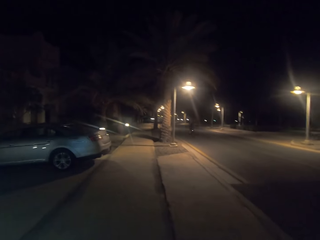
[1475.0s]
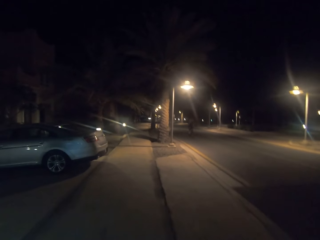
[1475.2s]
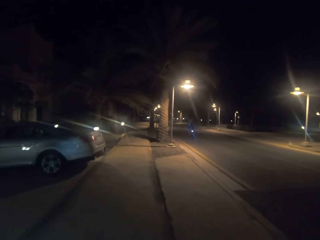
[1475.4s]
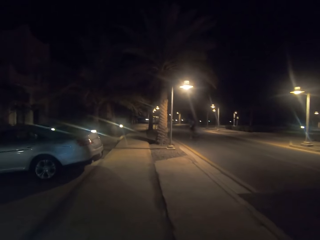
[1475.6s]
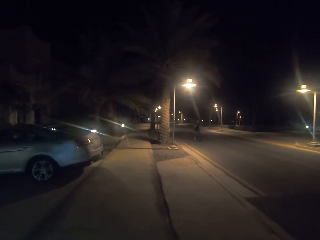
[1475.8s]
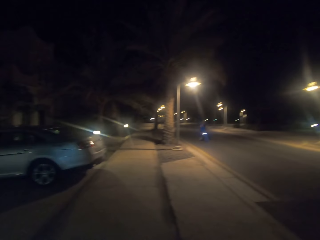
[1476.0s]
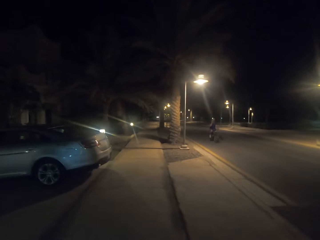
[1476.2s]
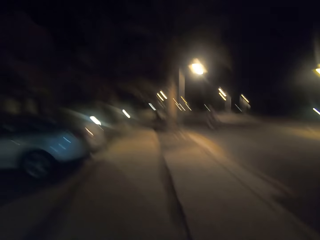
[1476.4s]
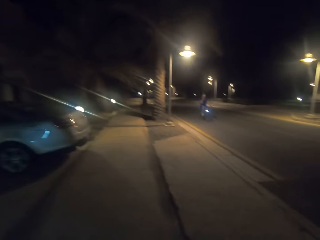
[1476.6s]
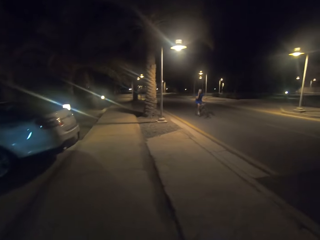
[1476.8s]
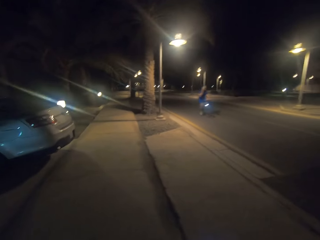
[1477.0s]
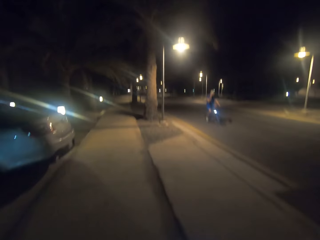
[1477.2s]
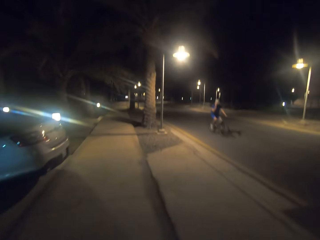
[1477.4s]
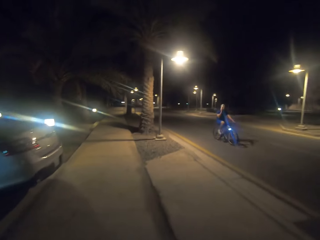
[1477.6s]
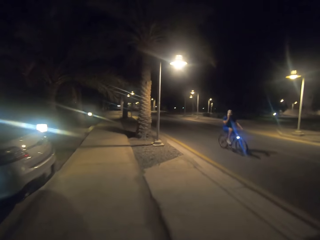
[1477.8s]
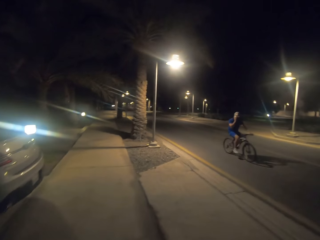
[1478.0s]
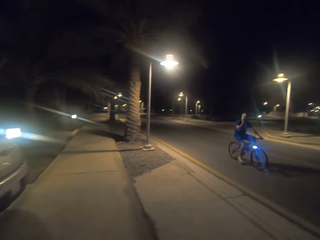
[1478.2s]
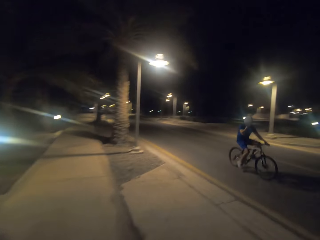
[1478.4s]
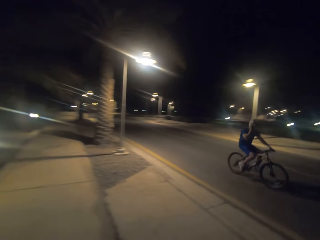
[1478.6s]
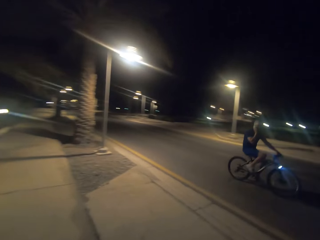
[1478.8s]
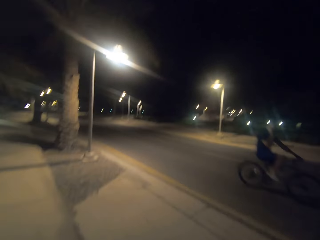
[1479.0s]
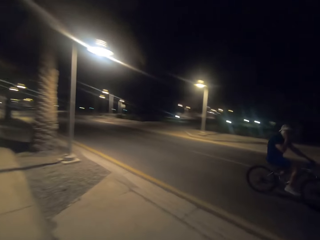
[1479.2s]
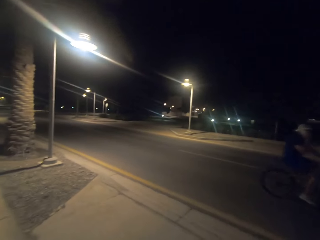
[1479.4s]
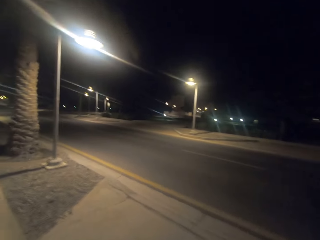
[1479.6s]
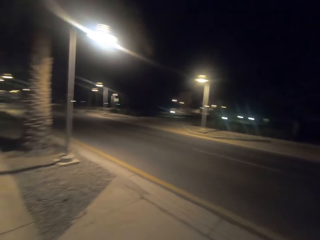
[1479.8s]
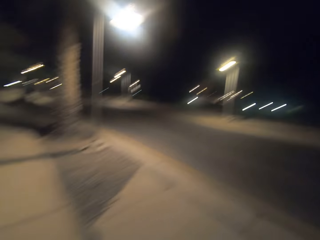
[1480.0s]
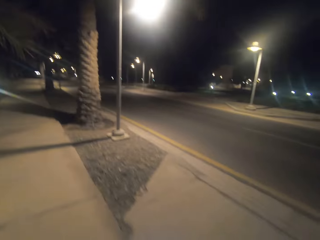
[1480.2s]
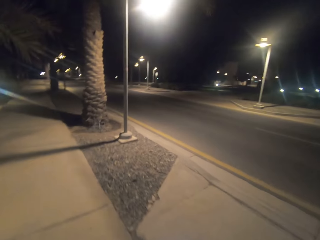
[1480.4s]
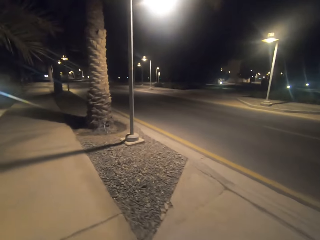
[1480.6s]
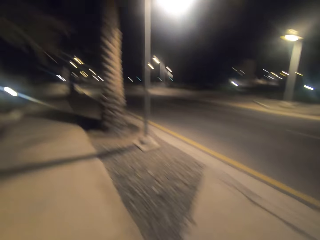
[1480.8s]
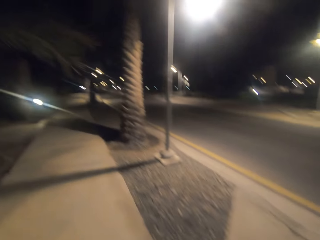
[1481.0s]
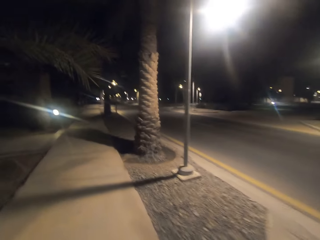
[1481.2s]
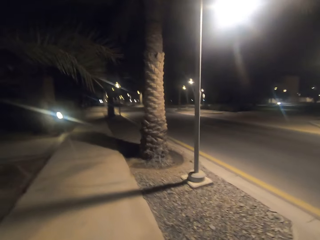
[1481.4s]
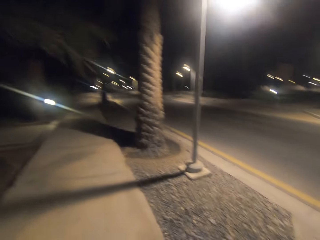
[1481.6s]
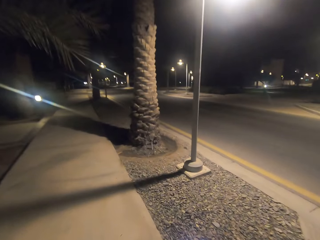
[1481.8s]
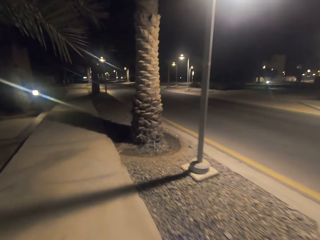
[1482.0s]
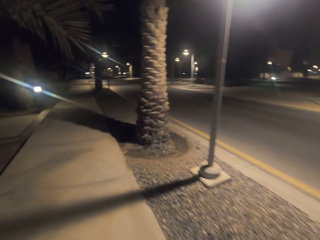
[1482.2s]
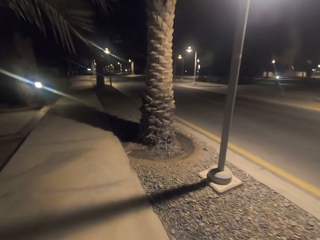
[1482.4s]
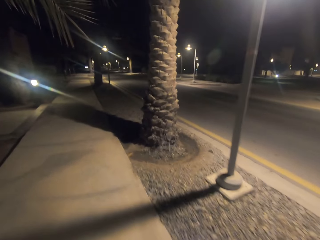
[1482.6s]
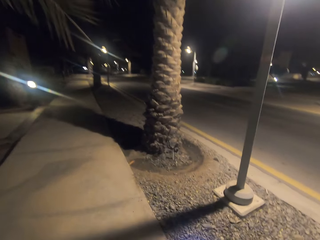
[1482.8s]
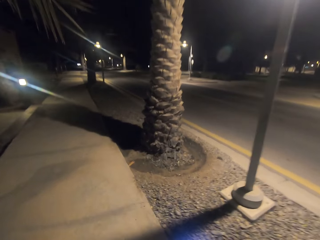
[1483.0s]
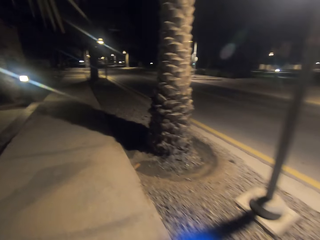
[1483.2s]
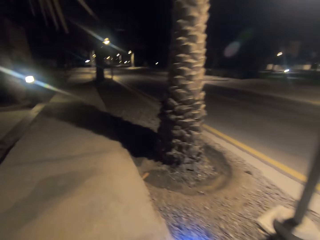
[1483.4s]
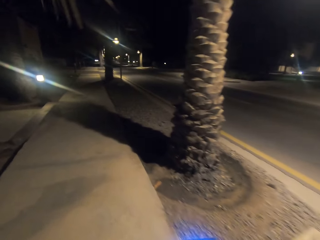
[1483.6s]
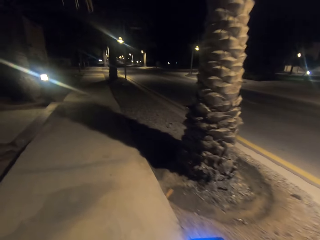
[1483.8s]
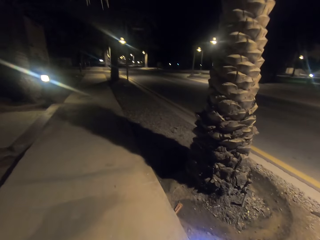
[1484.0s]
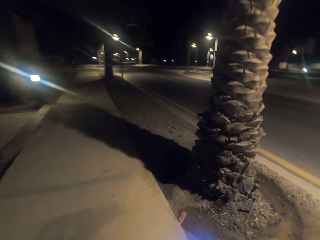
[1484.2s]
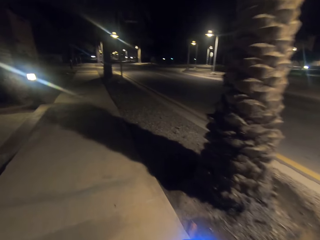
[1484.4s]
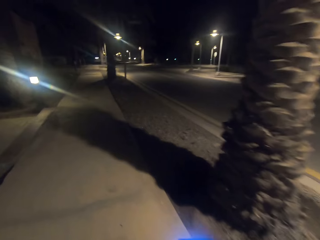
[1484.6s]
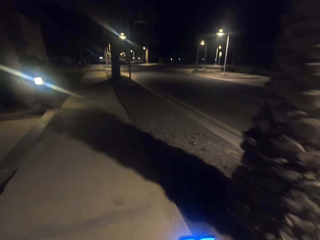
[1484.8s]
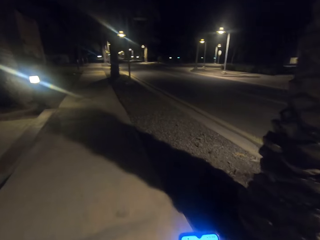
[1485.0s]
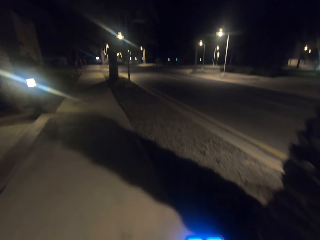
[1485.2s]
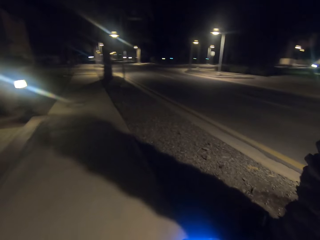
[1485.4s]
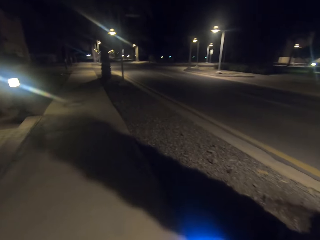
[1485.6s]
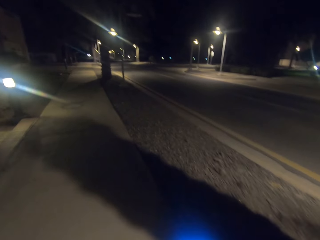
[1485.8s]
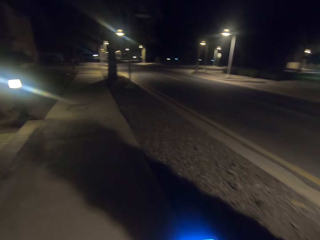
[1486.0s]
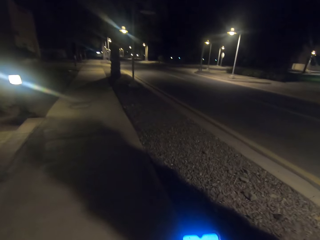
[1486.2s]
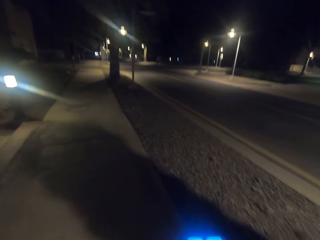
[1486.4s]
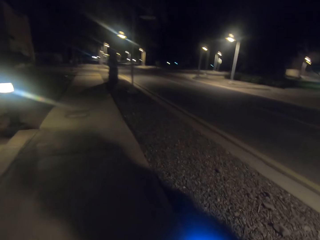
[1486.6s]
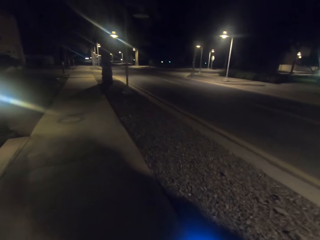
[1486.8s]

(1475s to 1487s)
The camera wearer walks on the sidewalk. Someone is cycling a bicycle and talking on the phone. The camera wearer takes video with the phone and walks on the road.

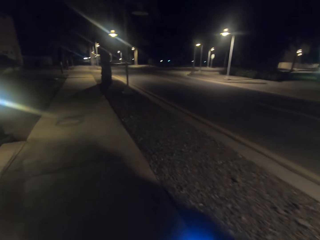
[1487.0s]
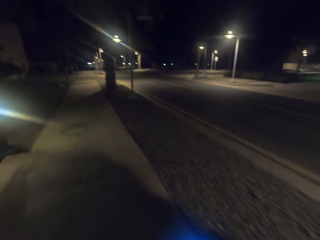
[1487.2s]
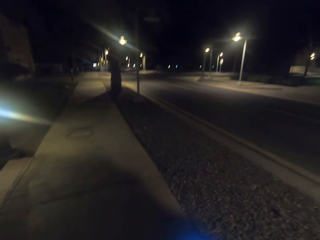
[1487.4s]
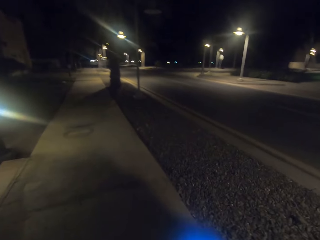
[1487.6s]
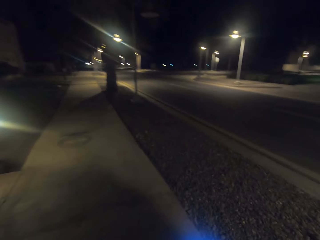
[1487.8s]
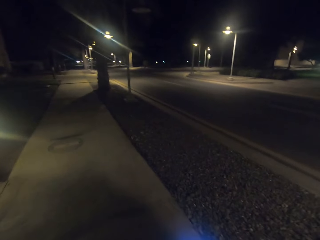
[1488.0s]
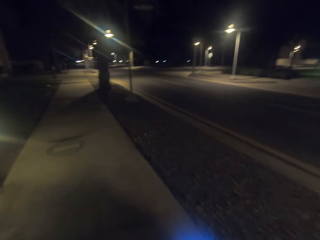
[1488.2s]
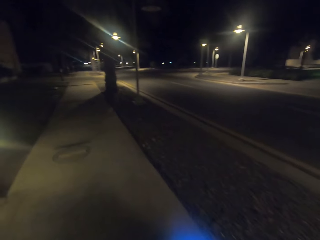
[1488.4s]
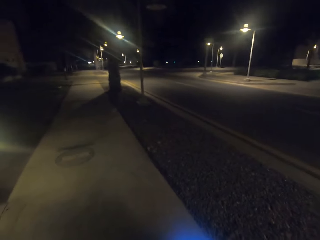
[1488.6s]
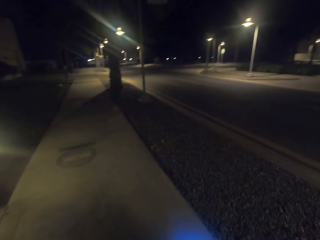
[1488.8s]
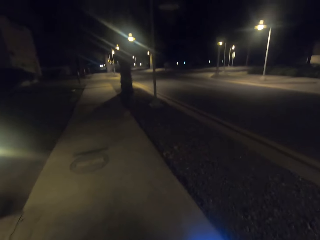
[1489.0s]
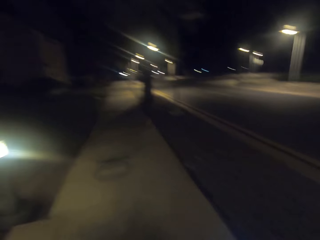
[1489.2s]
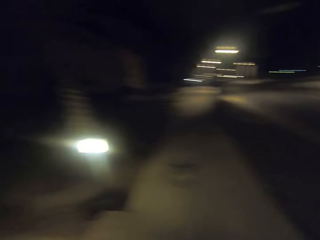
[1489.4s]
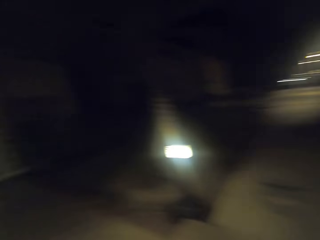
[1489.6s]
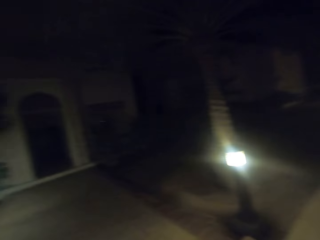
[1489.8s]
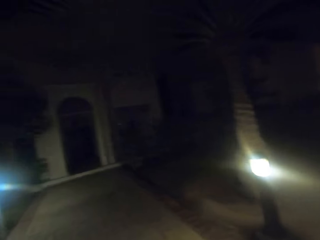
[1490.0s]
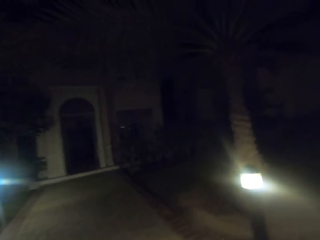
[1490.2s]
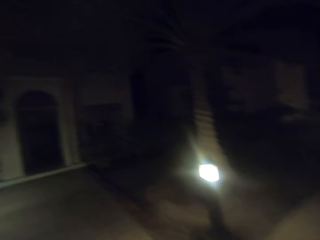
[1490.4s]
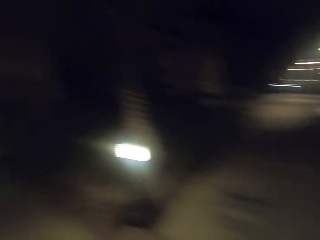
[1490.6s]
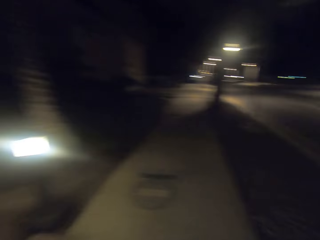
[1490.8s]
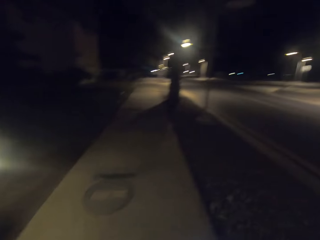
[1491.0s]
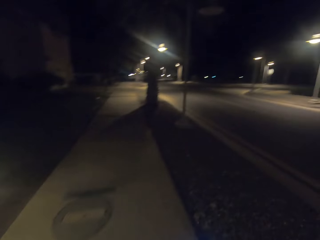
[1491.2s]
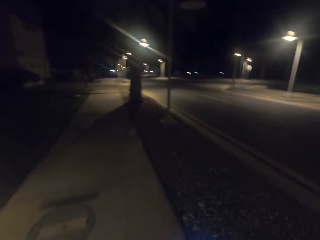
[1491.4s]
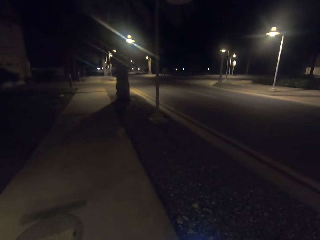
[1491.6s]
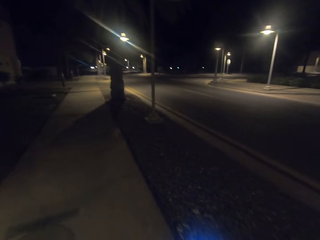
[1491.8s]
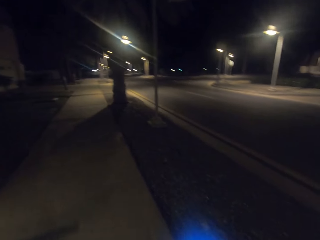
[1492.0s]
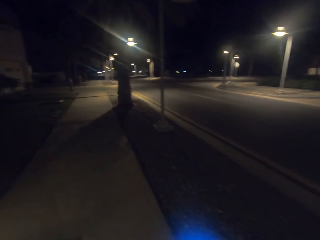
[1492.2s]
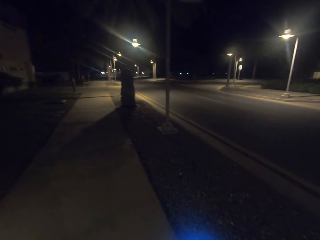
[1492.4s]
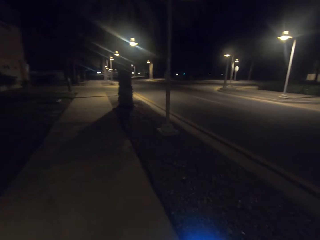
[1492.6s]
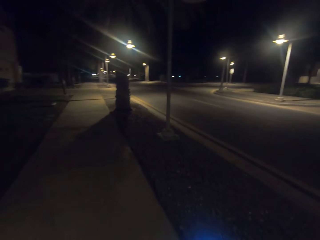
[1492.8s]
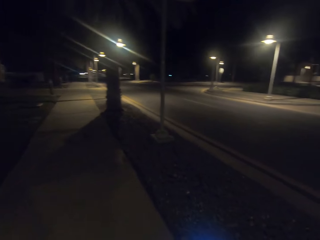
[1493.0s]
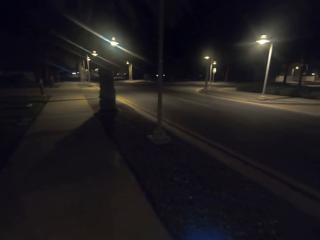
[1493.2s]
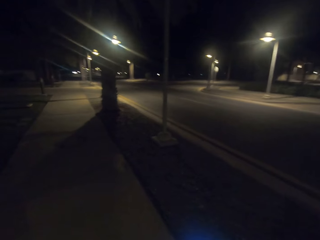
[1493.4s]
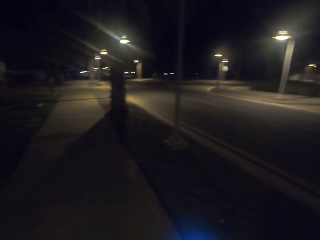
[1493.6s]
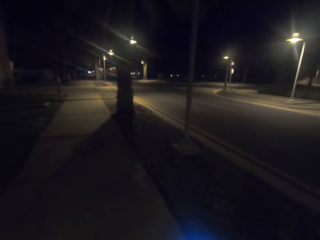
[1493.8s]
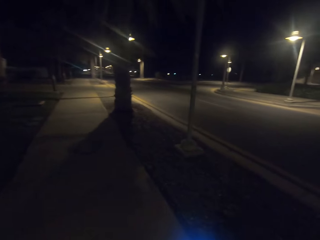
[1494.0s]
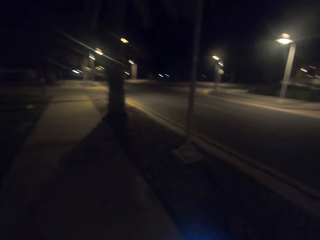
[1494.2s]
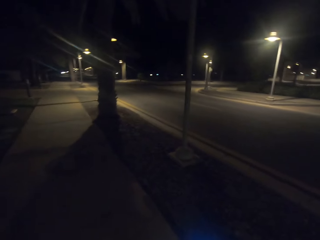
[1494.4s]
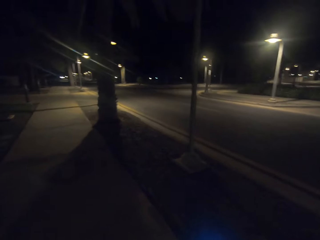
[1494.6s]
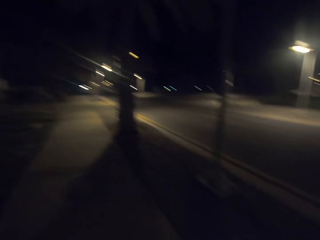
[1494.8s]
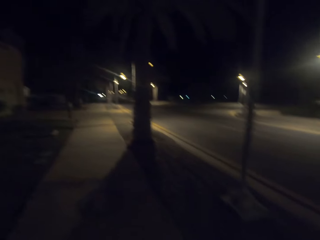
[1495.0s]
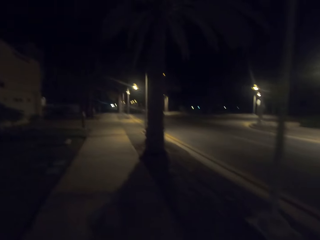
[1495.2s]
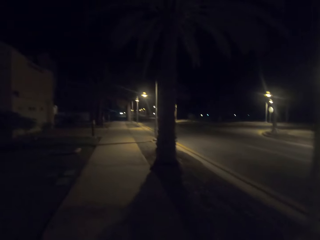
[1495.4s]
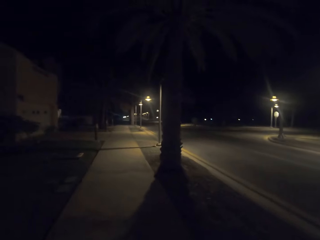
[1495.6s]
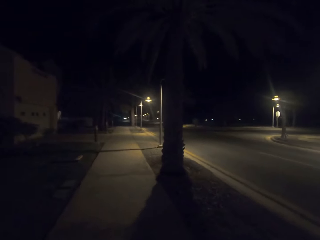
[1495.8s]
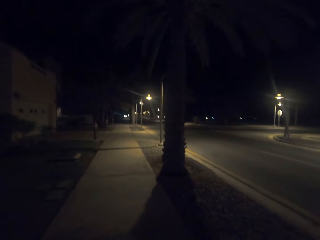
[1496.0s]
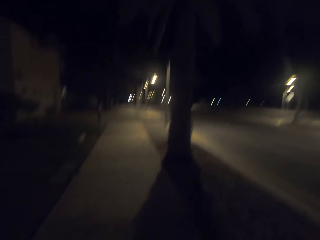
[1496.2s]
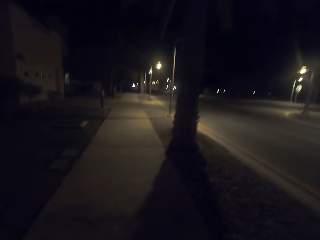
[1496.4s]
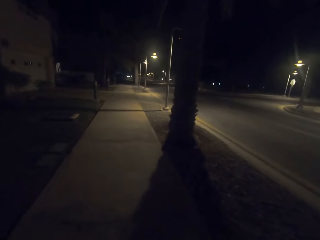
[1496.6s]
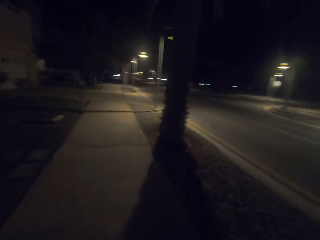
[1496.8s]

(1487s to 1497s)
The camera wearer uses the phone on the road. They look around. They walk on the sidewalk.
